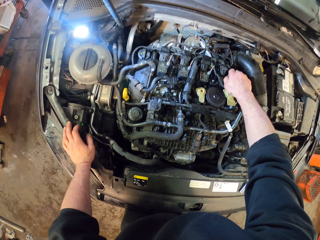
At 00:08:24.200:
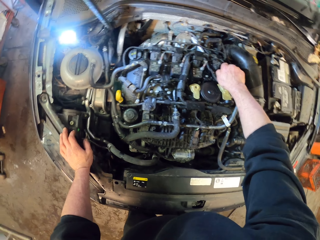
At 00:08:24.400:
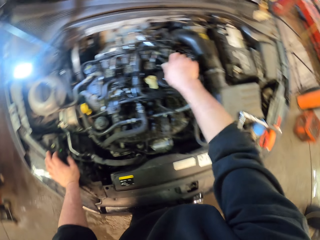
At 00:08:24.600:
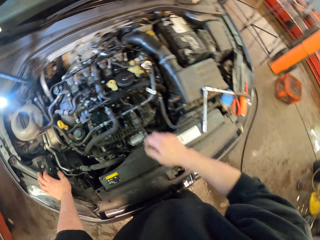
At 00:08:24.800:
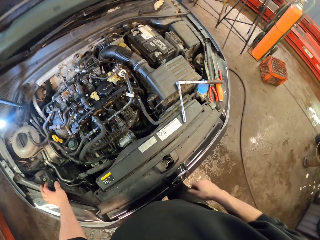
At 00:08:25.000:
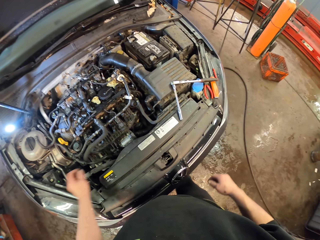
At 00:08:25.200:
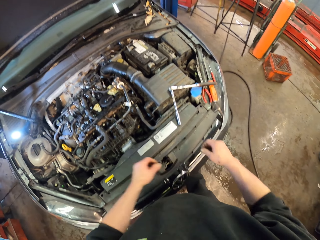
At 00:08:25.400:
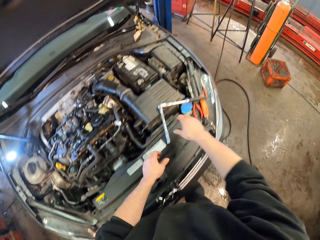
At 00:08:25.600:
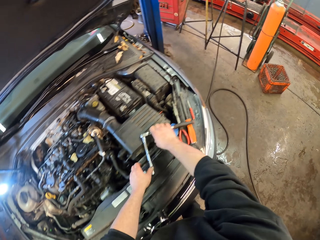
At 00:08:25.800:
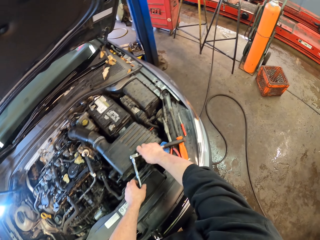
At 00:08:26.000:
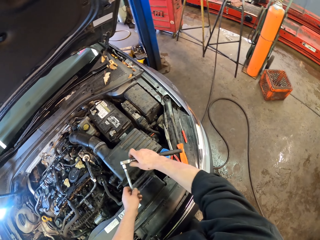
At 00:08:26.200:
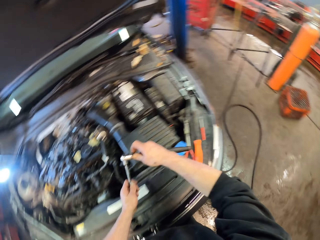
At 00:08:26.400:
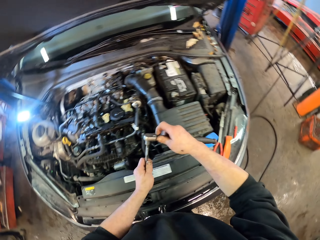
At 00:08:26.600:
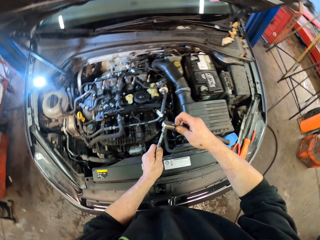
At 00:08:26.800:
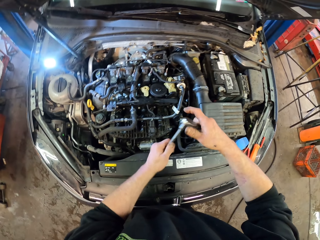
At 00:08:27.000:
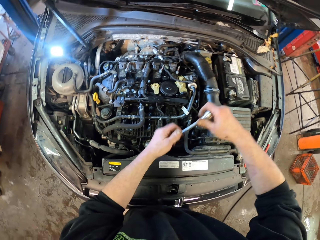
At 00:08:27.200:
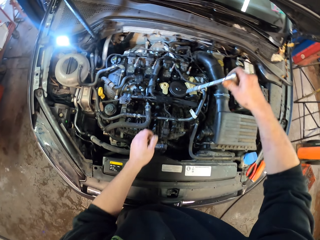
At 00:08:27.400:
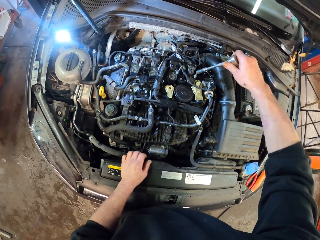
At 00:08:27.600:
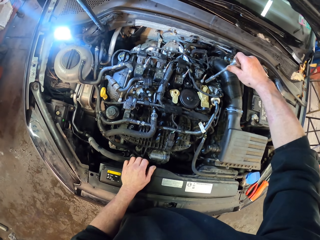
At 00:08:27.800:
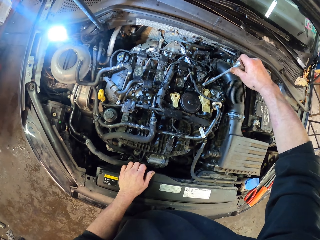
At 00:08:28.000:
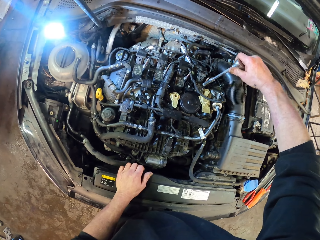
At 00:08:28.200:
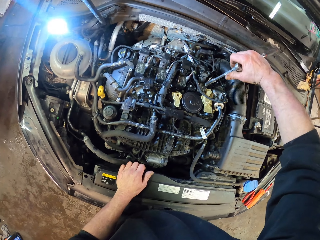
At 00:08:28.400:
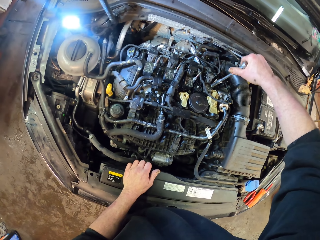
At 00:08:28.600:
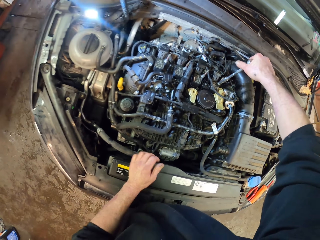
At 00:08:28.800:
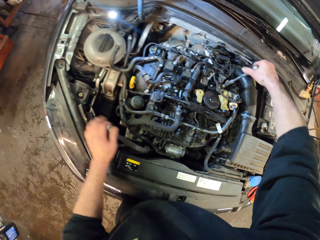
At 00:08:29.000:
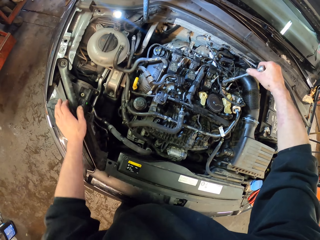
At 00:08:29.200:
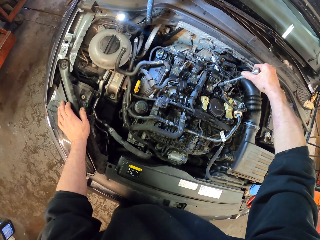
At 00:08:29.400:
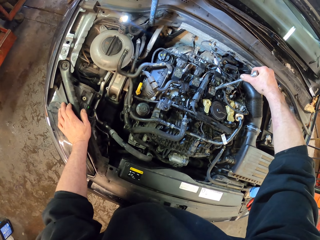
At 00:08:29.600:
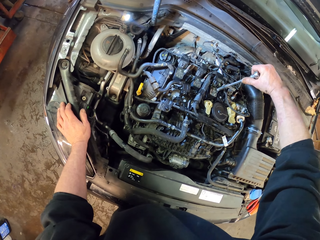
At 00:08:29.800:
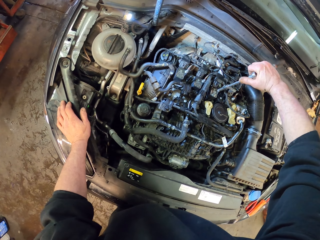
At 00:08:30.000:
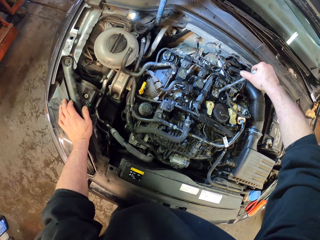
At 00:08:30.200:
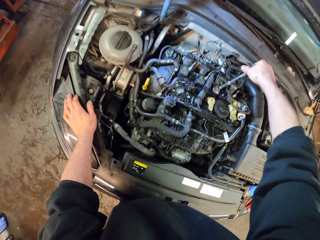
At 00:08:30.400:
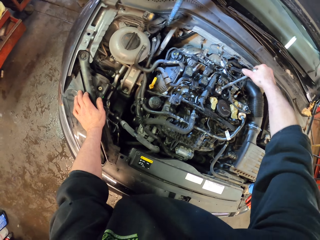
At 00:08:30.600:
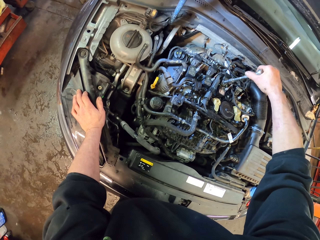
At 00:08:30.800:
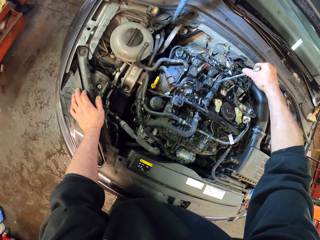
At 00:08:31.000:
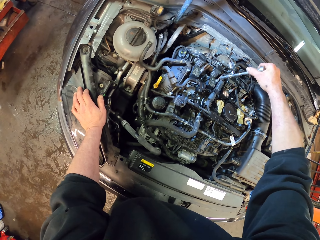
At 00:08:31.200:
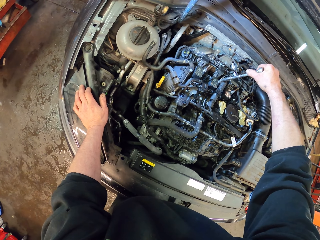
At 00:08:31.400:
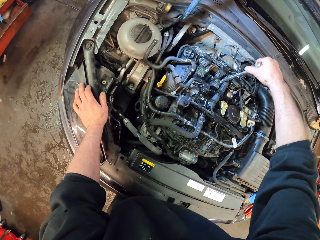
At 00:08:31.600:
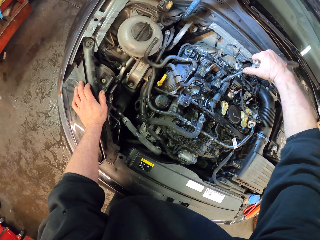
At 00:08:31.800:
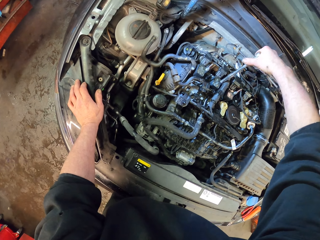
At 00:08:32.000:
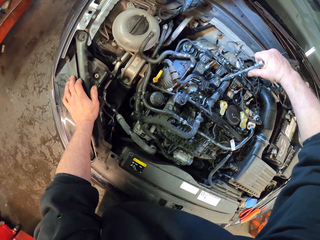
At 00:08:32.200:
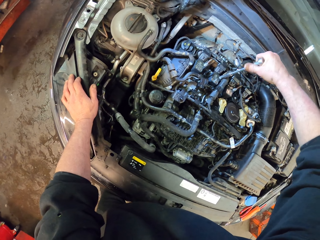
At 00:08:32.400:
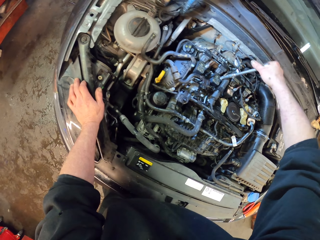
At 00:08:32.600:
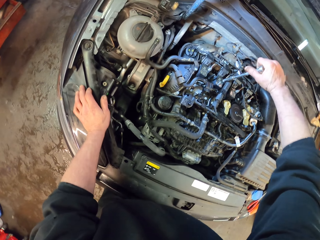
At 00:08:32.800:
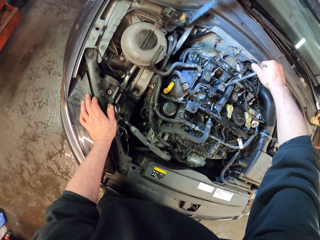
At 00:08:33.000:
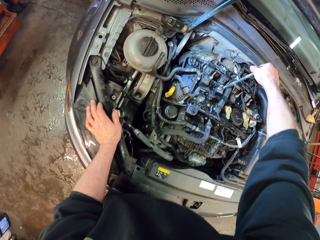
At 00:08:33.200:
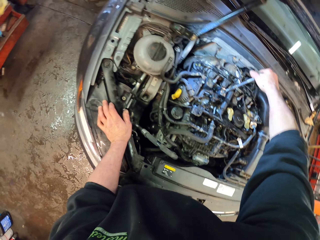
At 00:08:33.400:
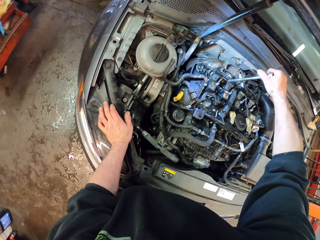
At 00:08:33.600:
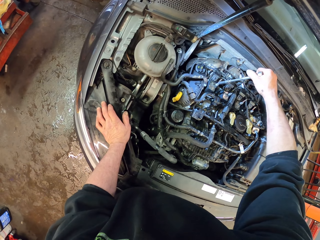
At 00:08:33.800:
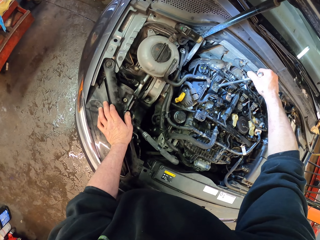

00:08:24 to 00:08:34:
The camera wearer picks up the socket screwdriver or wrench. They tighten the screw heads with the socket screwdriver.

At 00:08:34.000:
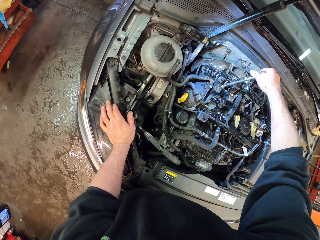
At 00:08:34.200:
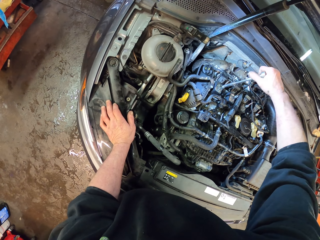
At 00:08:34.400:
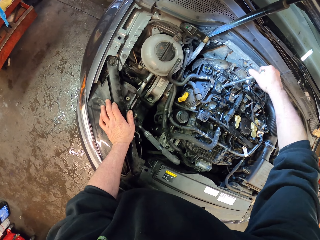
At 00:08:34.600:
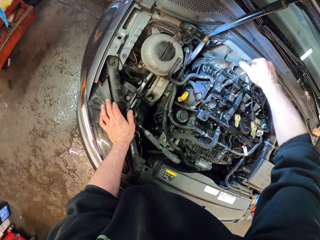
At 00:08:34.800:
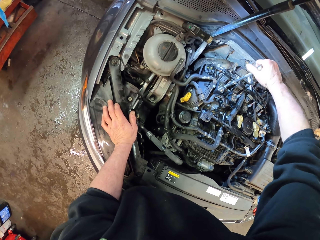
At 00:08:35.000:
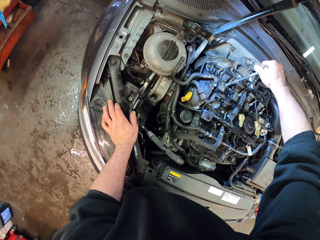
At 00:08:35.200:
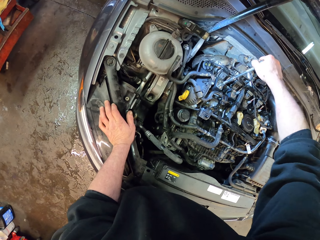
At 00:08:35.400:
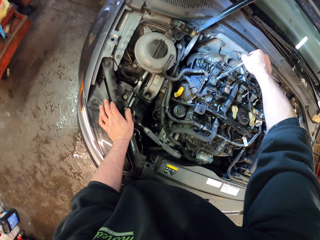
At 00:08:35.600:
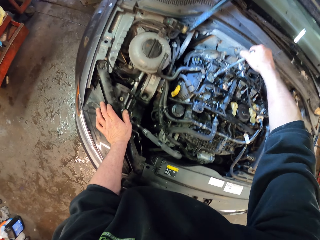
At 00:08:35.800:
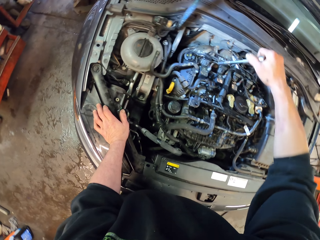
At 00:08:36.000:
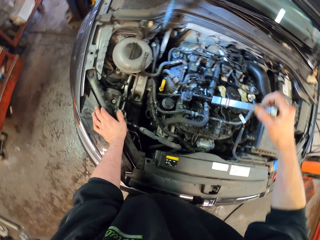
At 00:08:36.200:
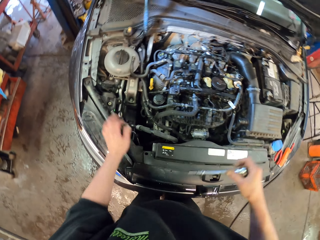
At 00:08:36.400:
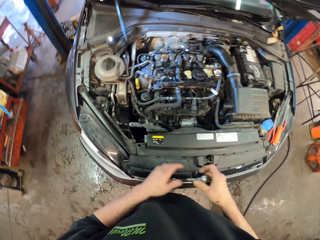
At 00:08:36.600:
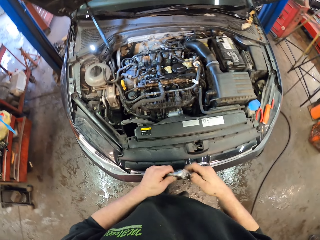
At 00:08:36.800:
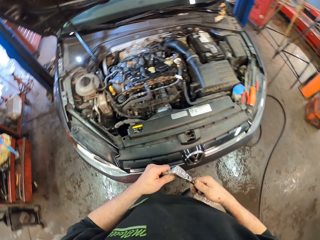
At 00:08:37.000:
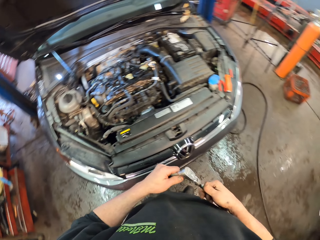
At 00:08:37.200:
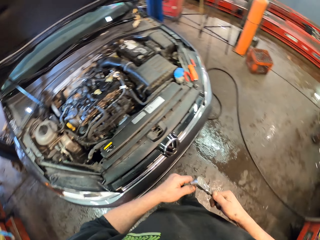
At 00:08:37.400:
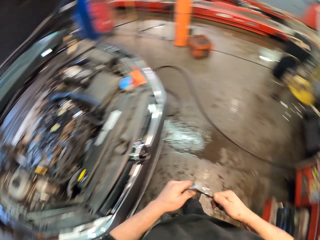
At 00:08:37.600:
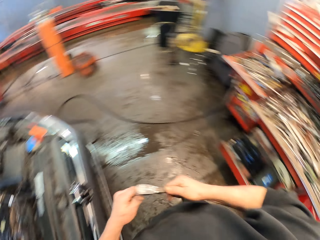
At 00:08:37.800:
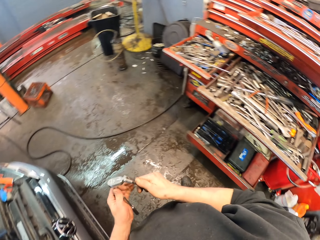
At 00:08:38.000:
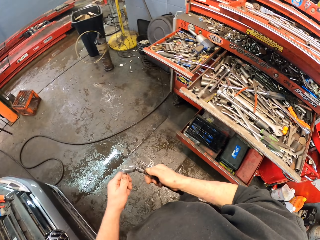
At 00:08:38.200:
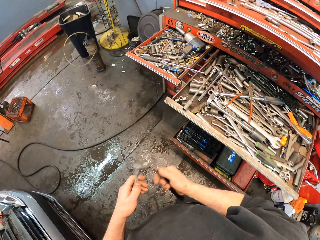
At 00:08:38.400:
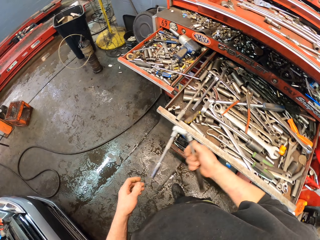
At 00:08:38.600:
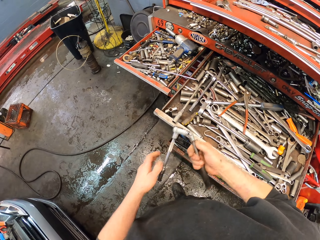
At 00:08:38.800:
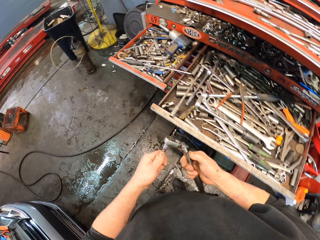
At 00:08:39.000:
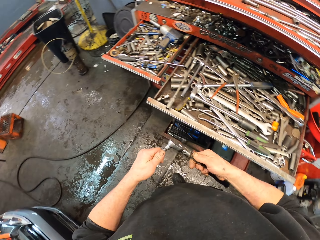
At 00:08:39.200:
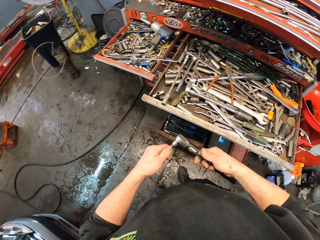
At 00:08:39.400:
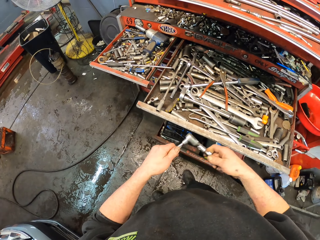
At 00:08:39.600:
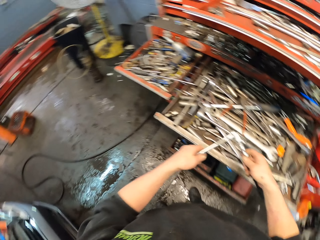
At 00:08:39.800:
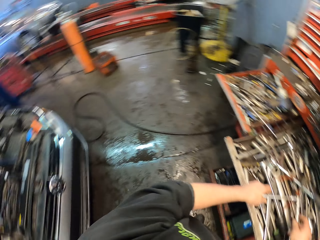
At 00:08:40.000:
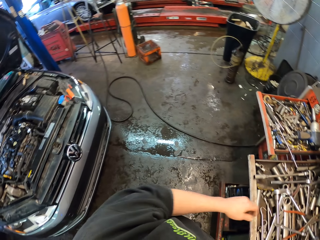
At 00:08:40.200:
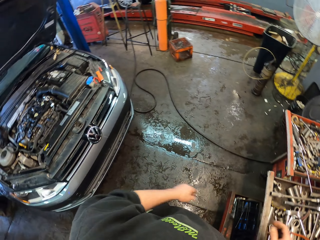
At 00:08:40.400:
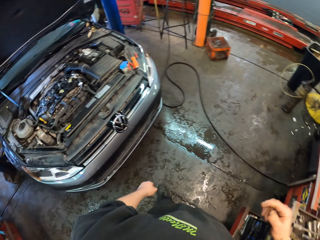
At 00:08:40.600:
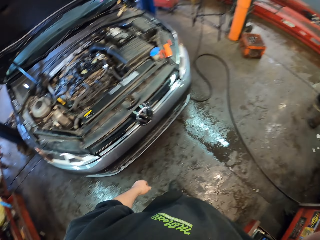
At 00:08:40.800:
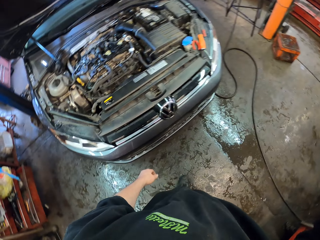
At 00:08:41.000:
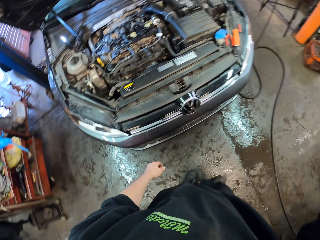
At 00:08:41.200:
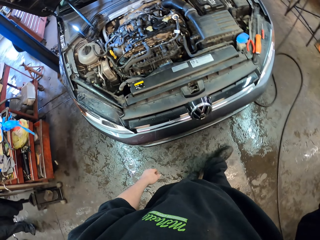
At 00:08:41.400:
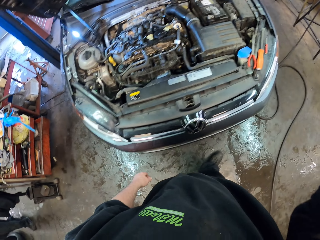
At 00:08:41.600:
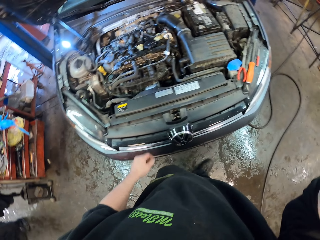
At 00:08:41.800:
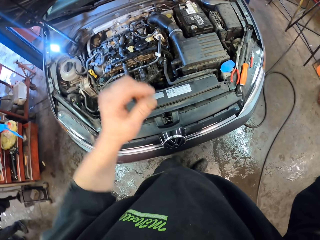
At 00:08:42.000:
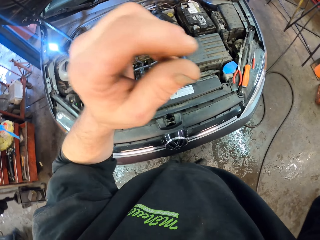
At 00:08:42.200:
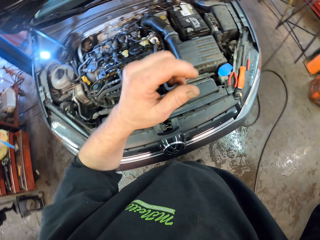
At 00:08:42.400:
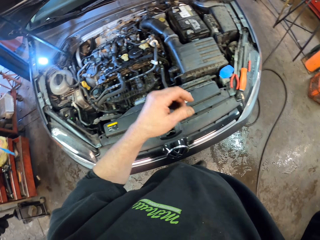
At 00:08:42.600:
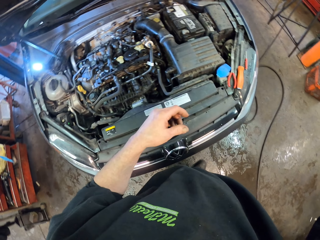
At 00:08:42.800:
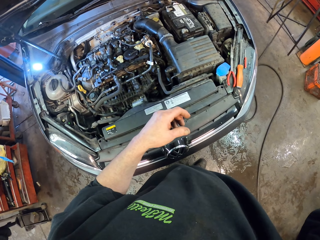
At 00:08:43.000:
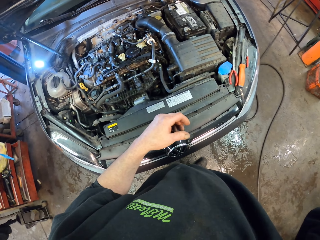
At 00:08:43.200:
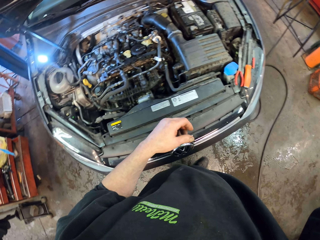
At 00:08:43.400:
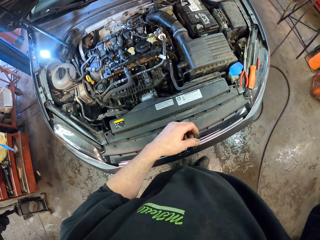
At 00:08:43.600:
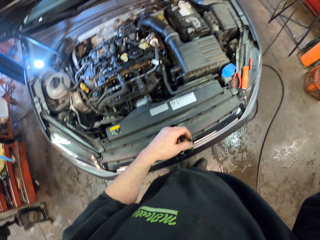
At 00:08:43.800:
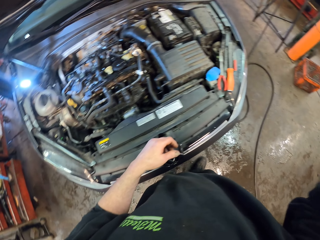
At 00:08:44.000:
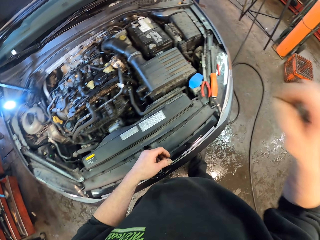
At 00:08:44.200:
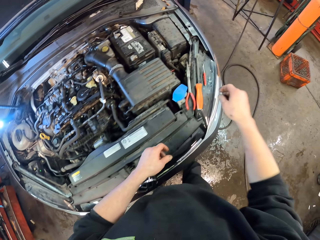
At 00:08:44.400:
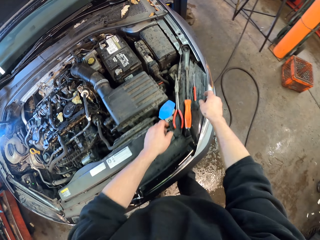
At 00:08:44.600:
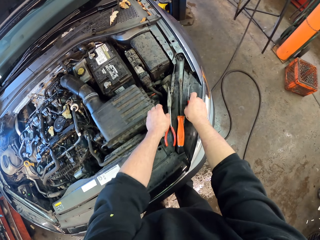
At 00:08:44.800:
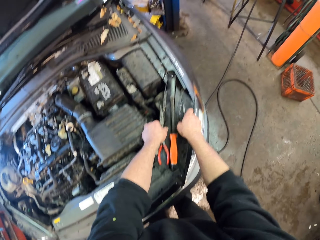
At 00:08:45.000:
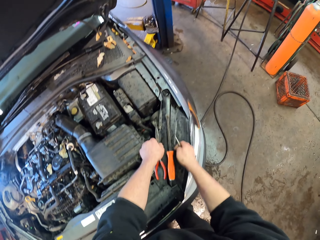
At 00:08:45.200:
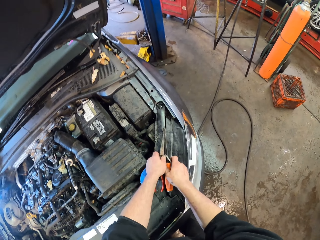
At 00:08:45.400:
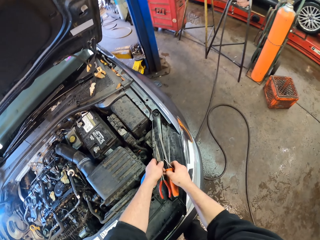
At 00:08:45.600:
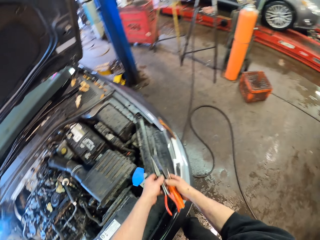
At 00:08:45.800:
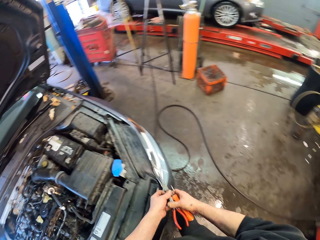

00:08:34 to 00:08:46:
The camera wearer holds the wrench or socket screwdriver. He places the socket screwdriver on the tool box. He holds the camera. He adjusts his camera. He picks up the pliers.
